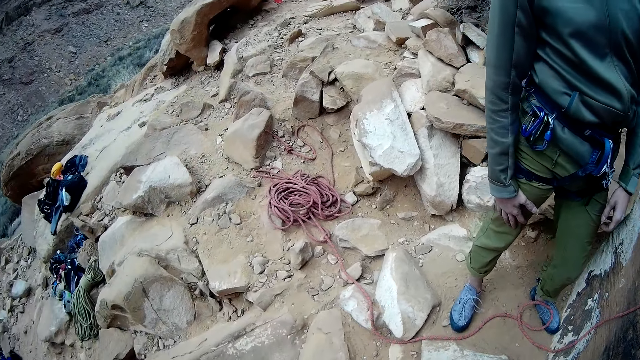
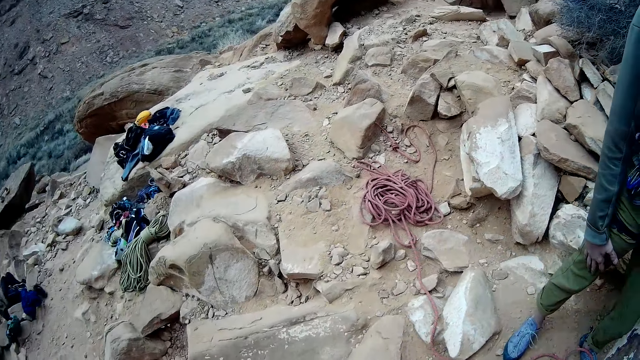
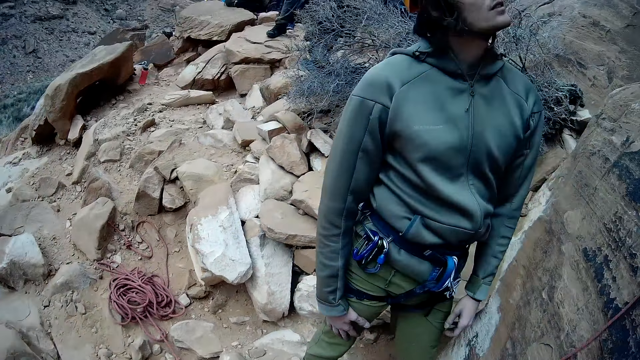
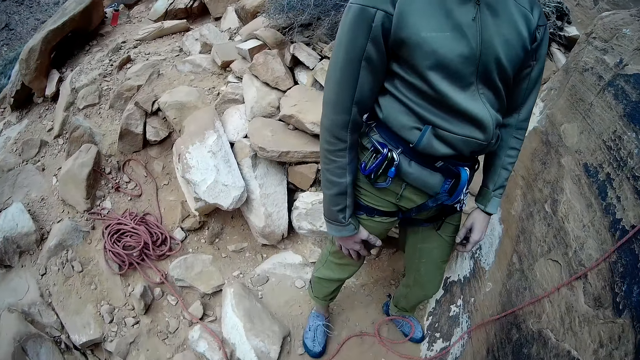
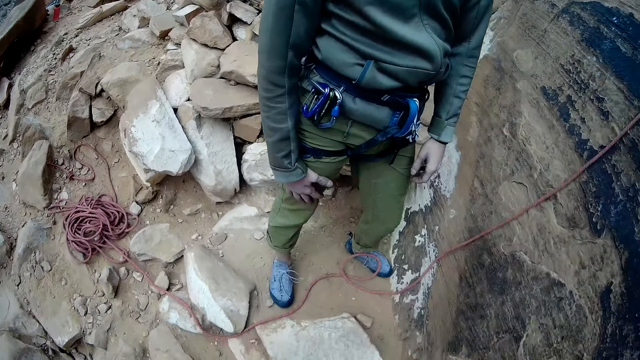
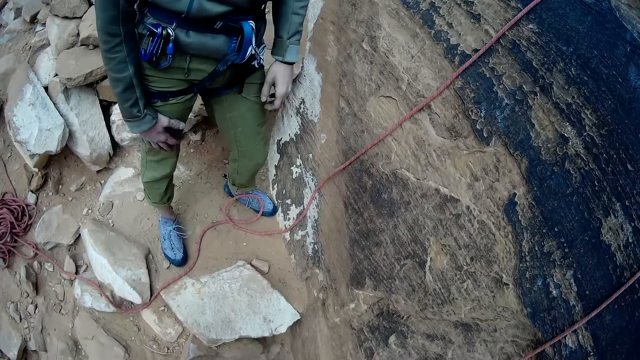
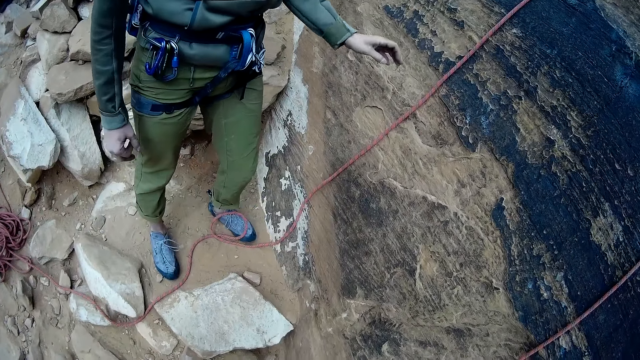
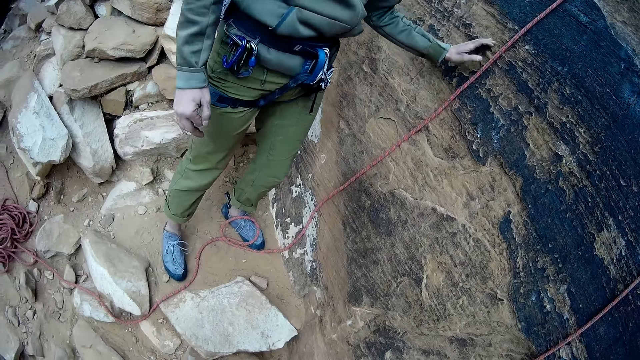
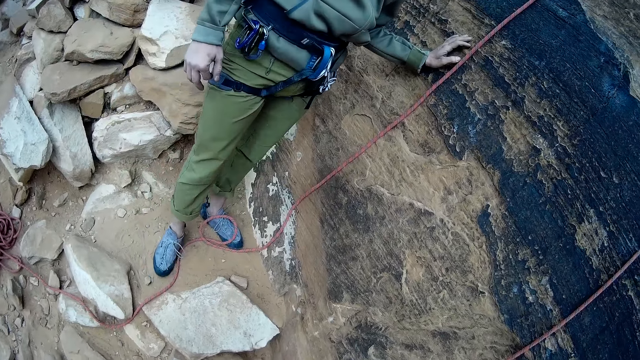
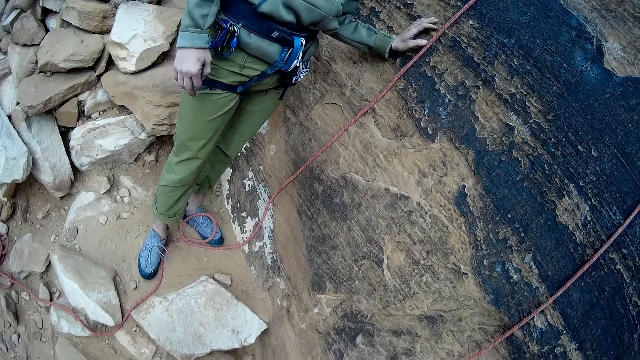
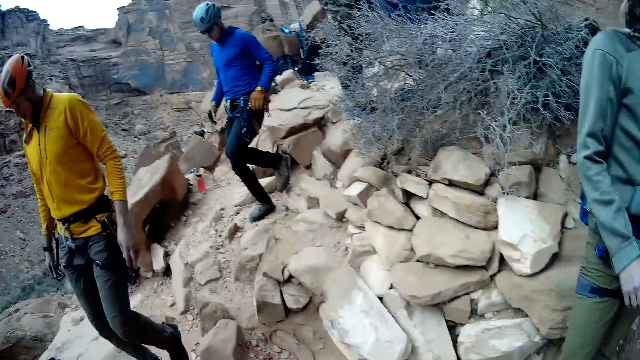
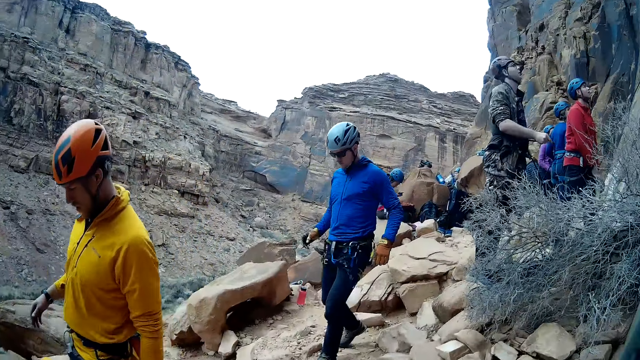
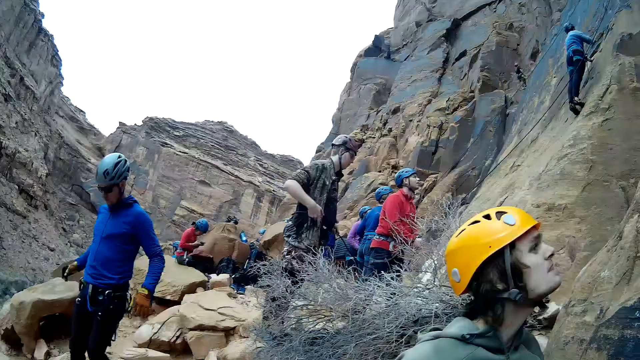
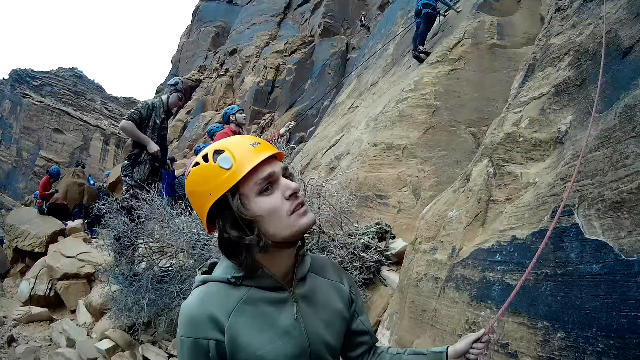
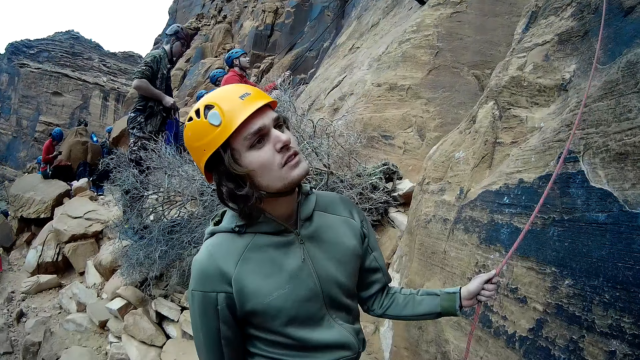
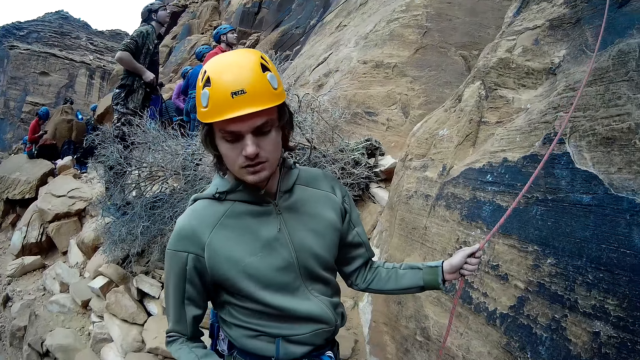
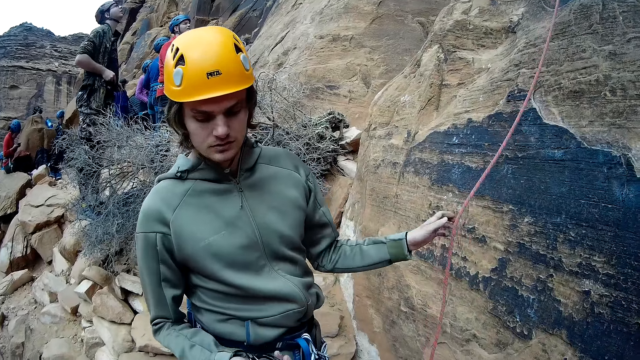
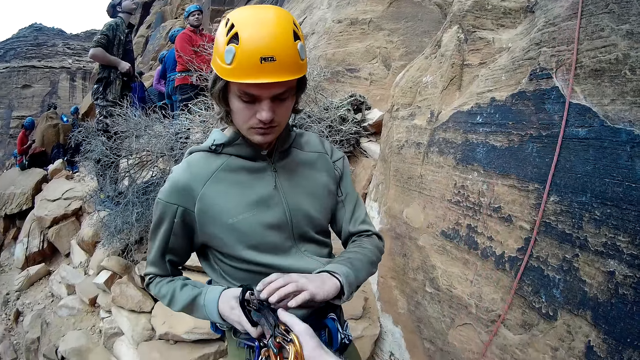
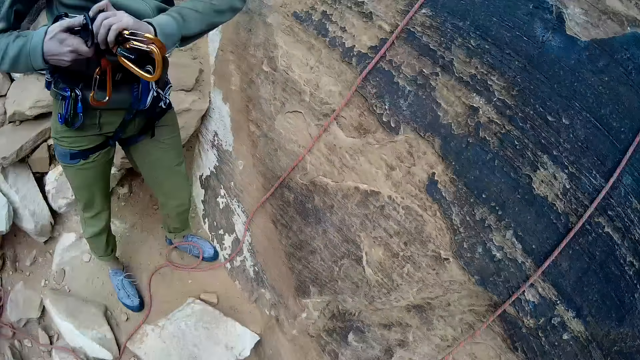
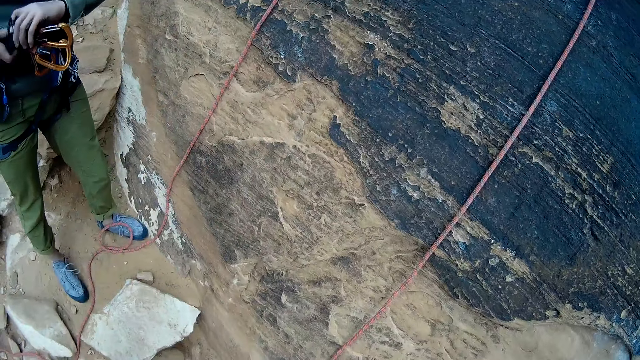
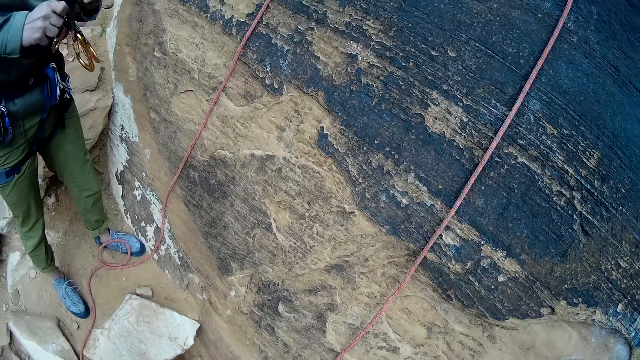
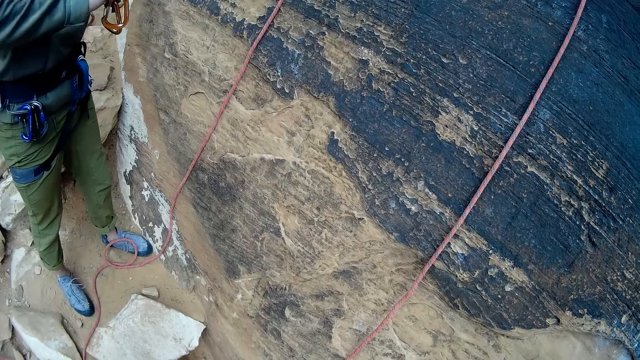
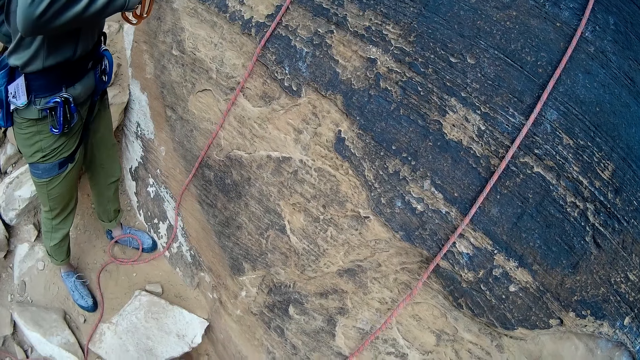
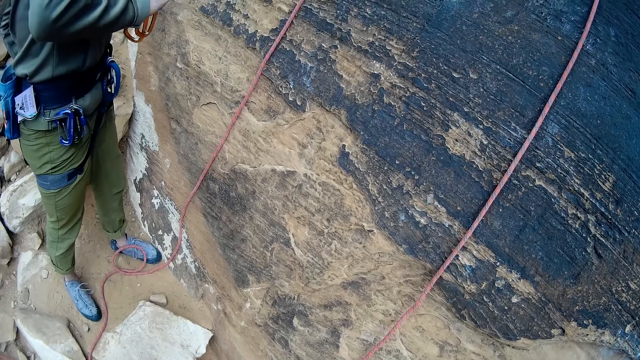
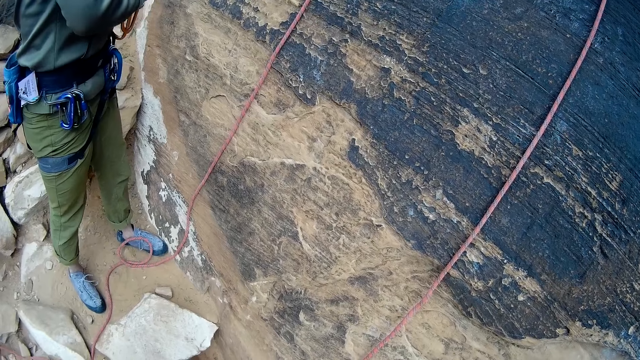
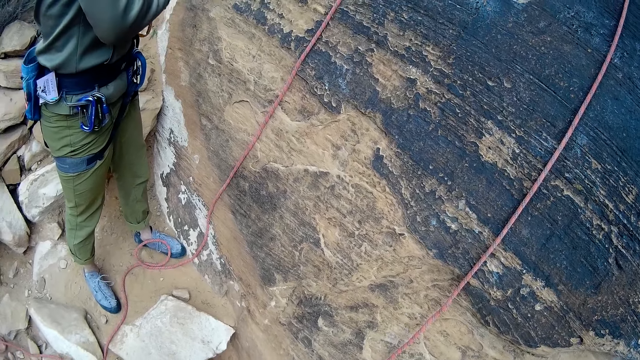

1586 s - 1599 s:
A man touches the rock. Another man and a third man walk past the first man and the camera wearer. The first man holds the climbing rope with his left hand. The first man touches the rock. The first man takes quickdraws from the camera wearer with both hands. The first man holds the hook.

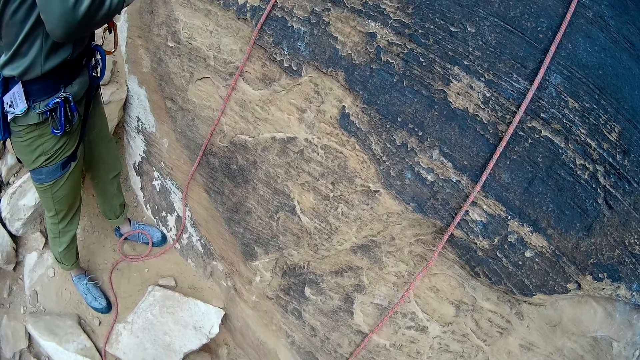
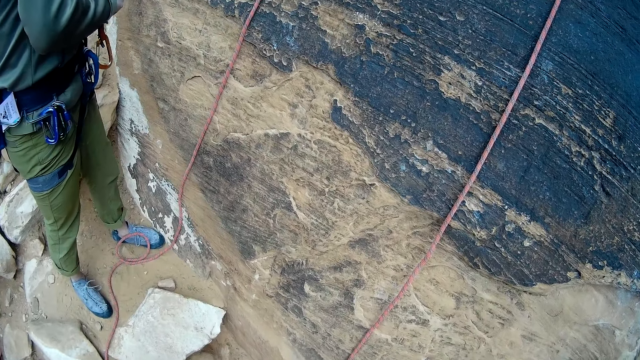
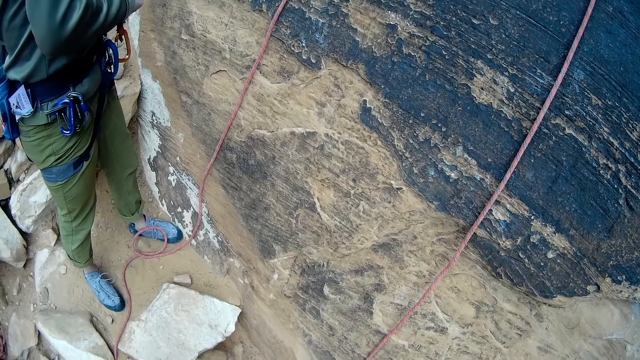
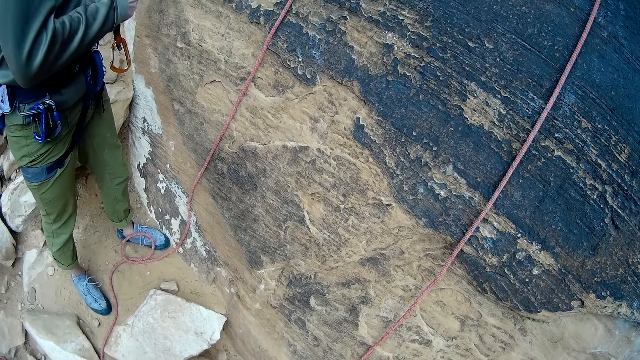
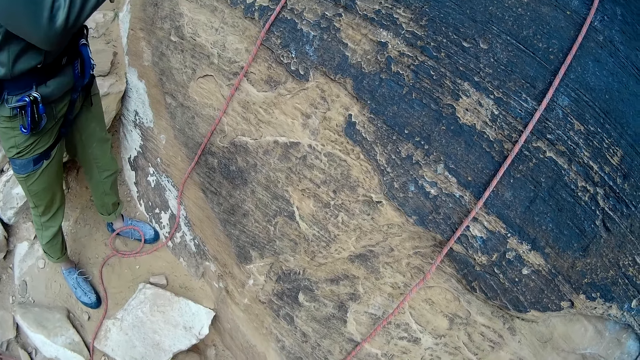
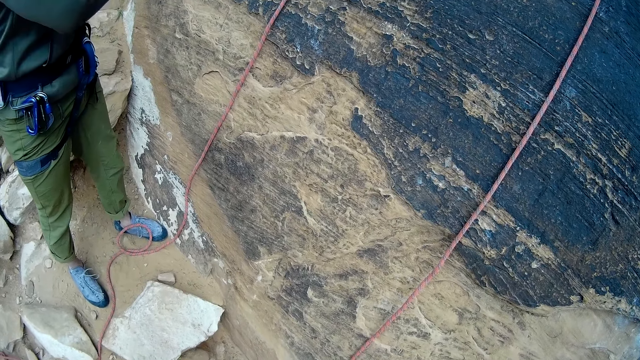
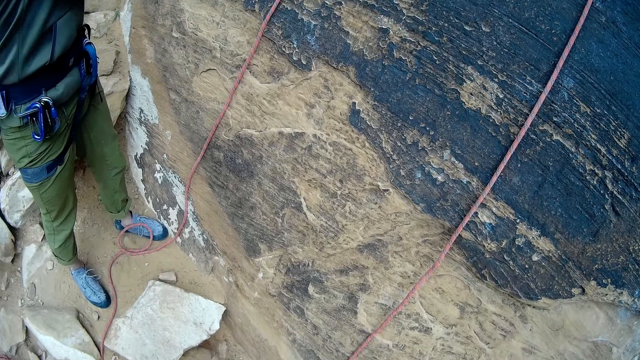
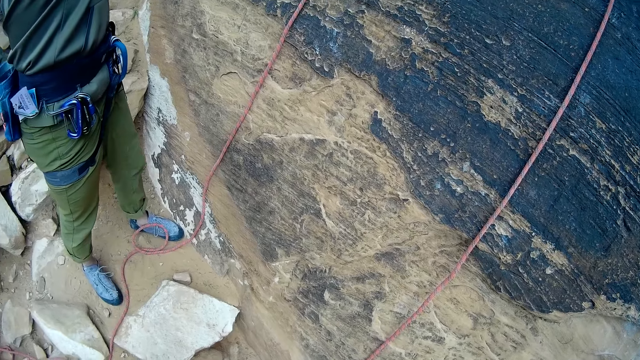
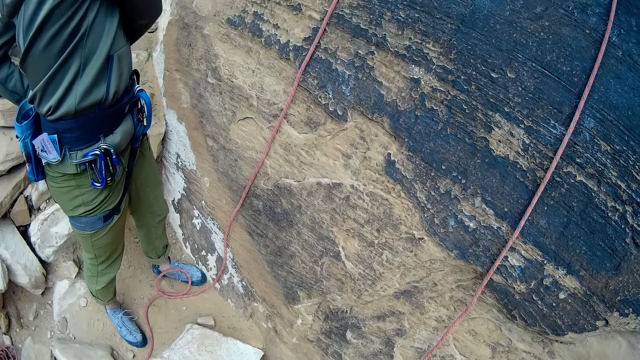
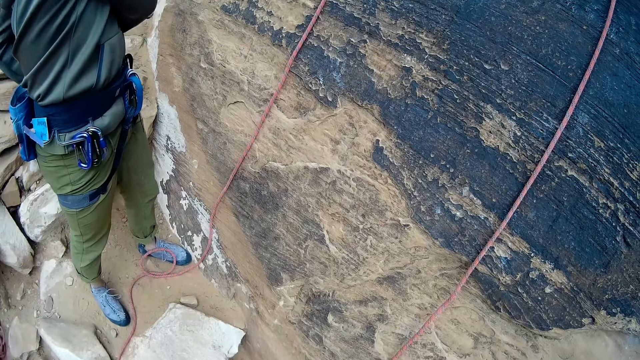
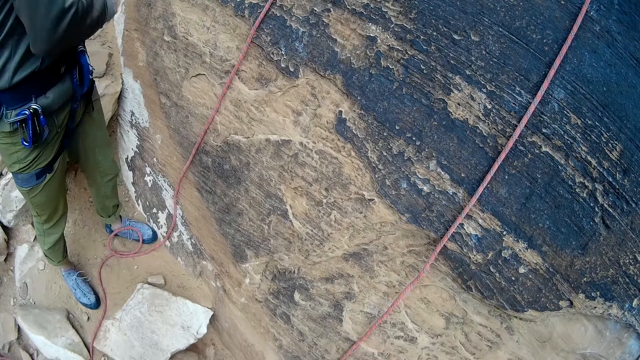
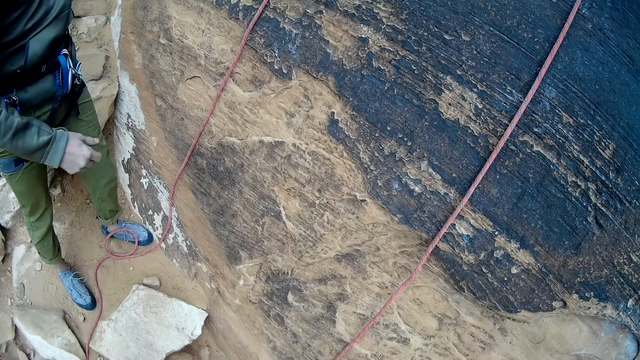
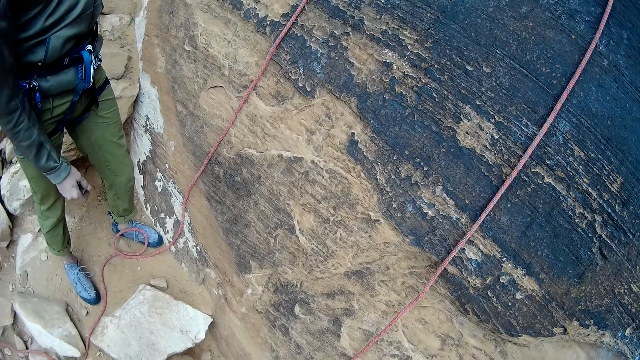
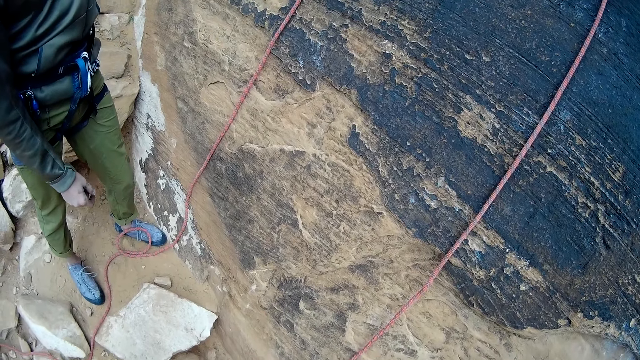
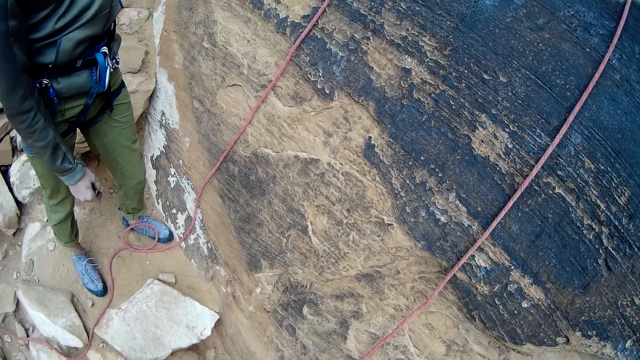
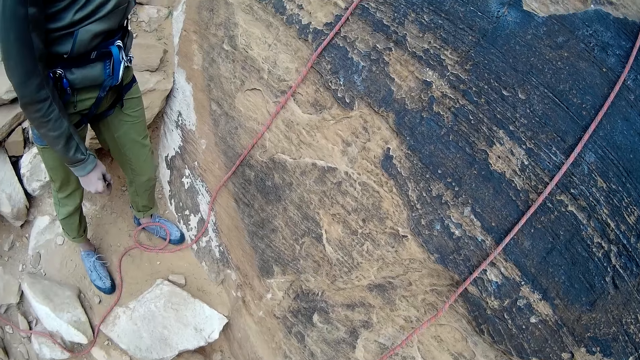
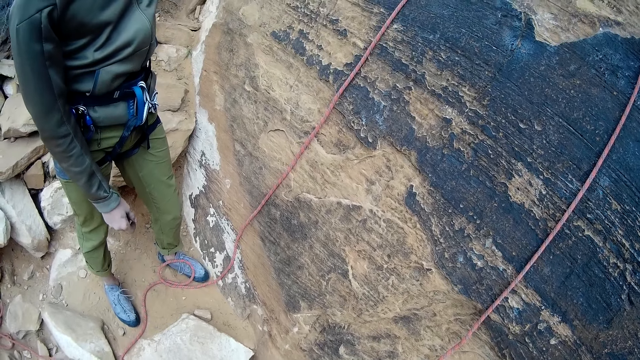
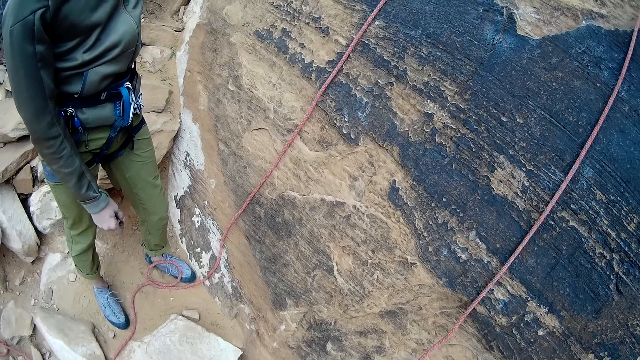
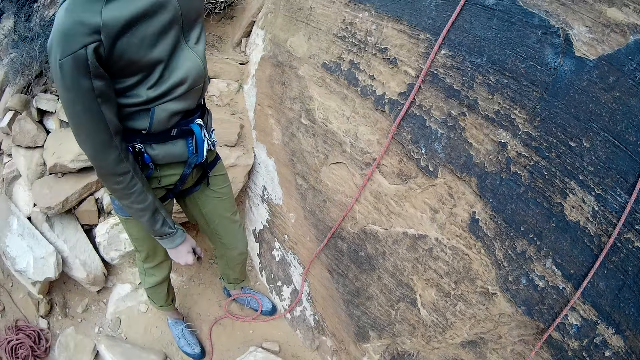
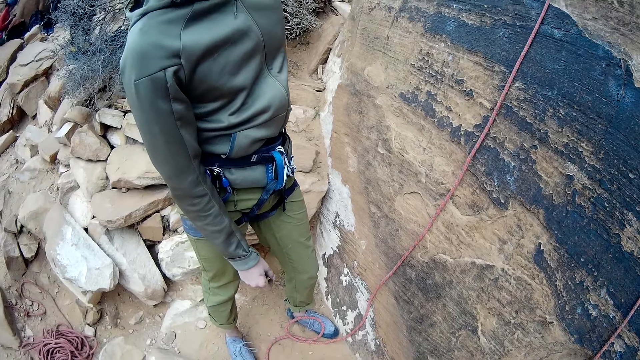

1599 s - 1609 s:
A man turns. The man attaches the quickdraws to the harness around his waist.
